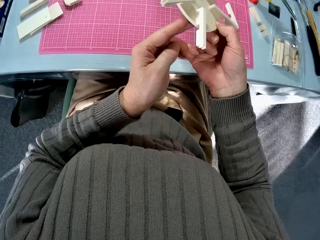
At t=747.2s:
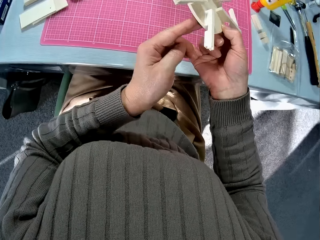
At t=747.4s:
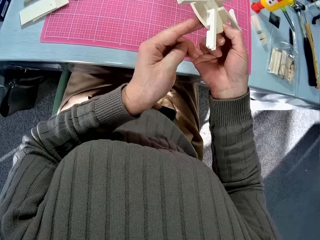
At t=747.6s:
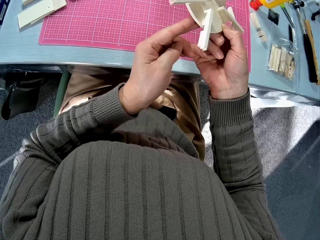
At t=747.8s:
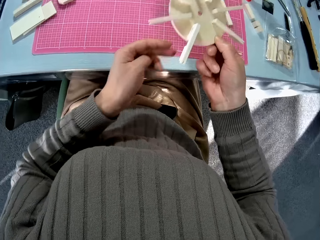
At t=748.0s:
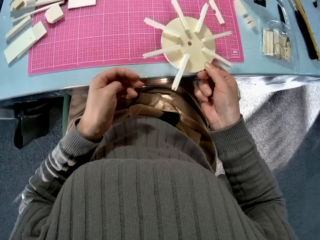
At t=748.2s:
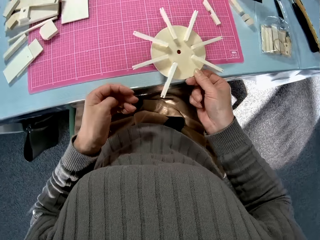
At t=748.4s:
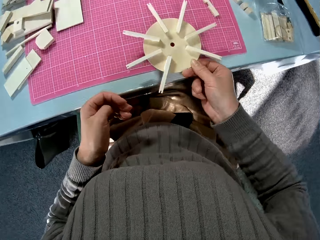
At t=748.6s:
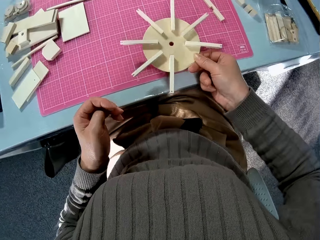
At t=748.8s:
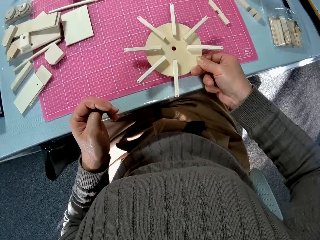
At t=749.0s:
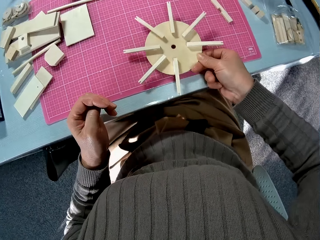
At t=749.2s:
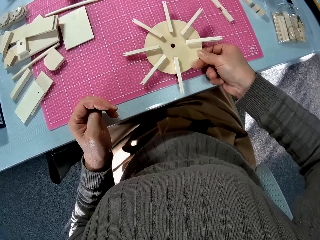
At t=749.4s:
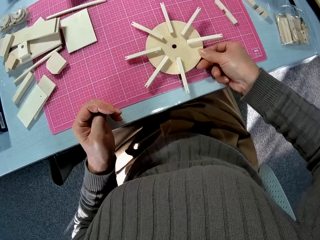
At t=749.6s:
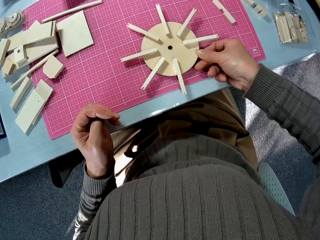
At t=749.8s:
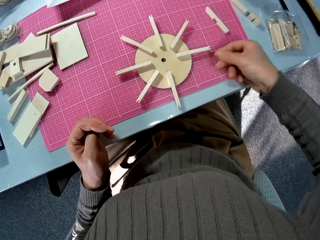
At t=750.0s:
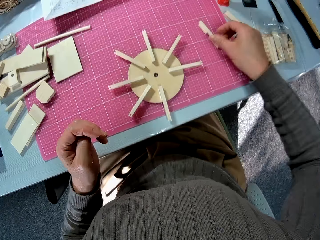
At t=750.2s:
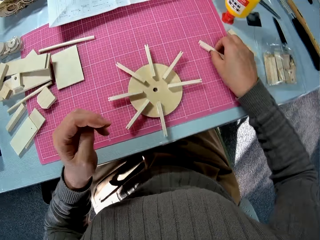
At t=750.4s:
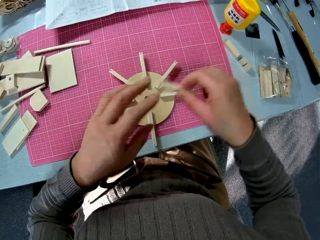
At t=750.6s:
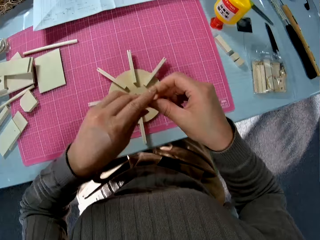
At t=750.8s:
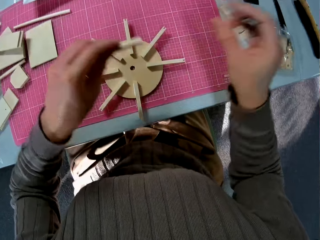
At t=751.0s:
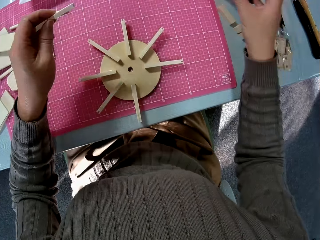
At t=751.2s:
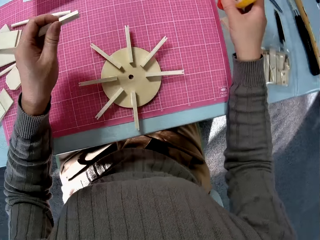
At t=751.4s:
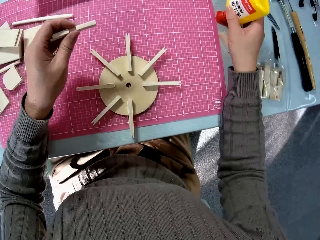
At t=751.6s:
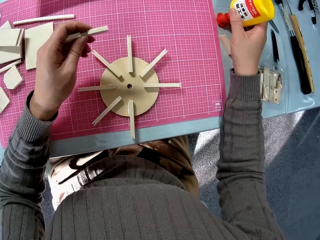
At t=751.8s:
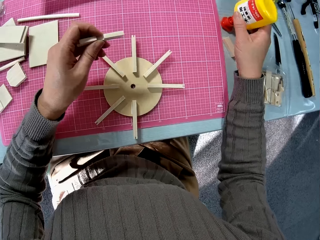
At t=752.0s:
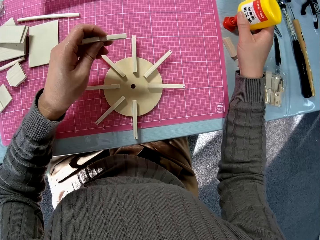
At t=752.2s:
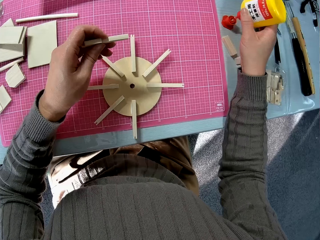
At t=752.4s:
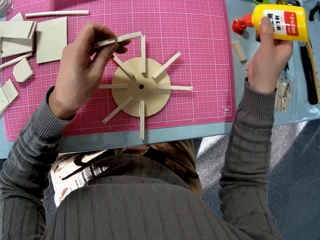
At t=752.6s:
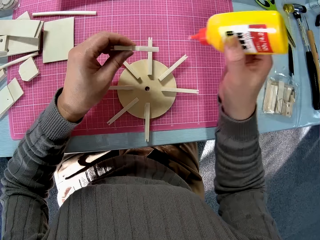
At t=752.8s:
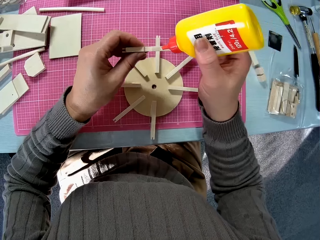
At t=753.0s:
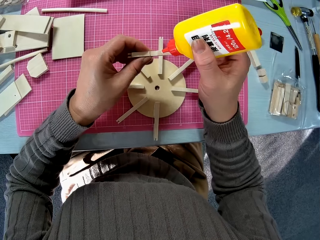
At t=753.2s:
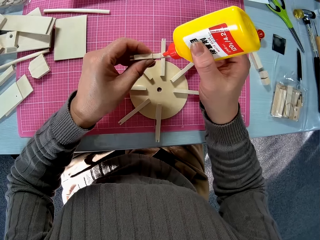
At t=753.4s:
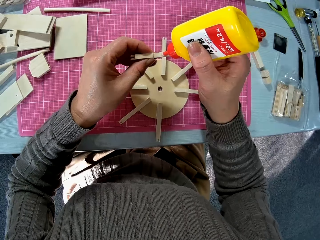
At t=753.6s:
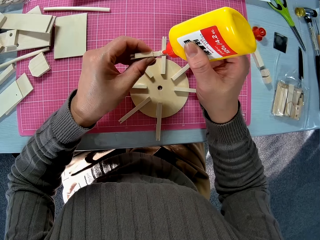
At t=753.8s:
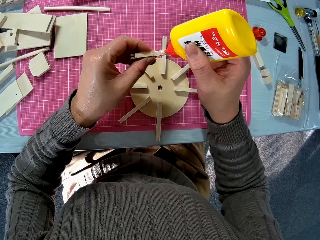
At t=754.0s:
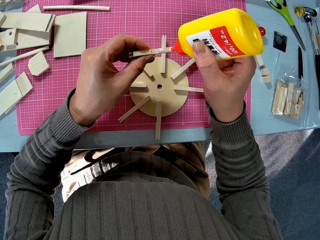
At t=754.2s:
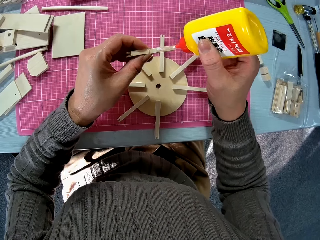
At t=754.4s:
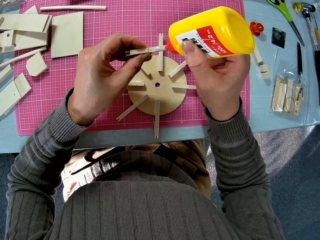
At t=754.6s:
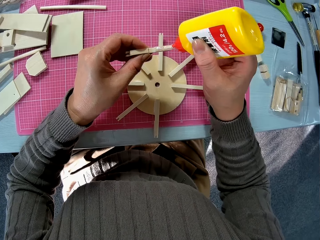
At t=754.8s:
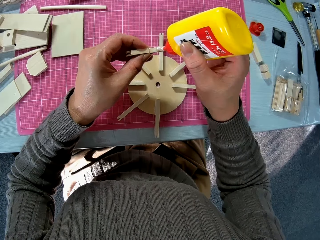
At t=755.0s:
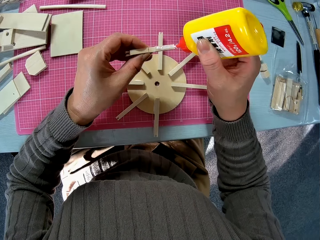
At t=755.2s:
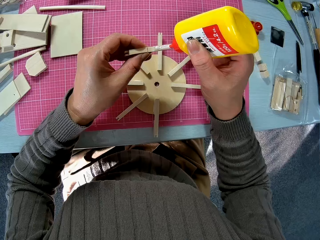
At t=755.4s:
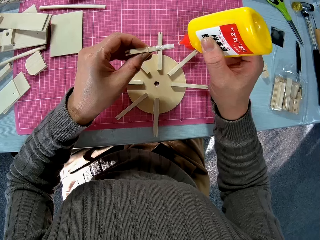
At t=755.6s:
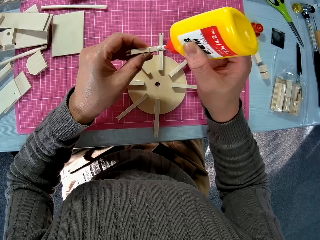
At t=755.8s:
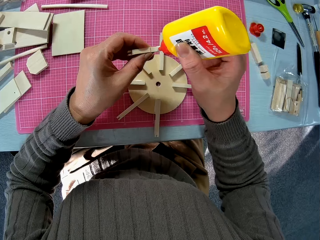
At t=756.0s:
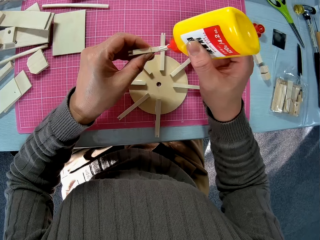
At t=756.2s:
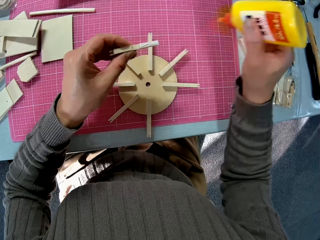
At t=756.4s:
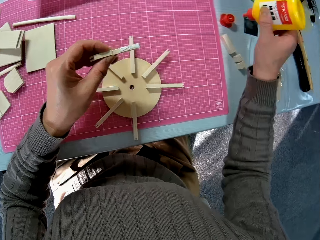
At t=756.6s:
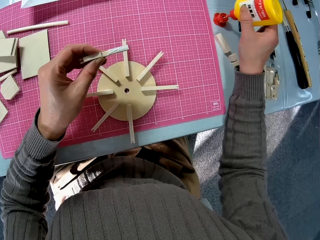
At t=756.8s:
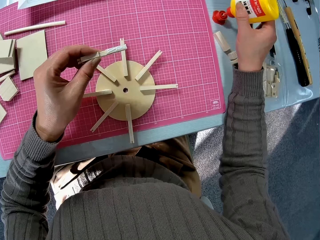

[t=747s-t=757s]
The camera wearer returns the model back on the table with the right hand. They pick the stick from the table. They shift the stick to the left hand. They pick the glue with the right hand. They apply glue on the stick.

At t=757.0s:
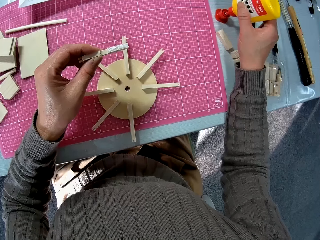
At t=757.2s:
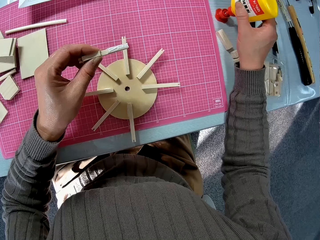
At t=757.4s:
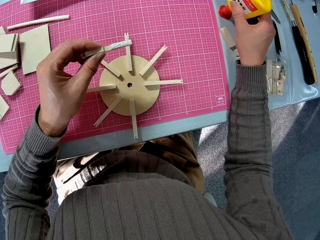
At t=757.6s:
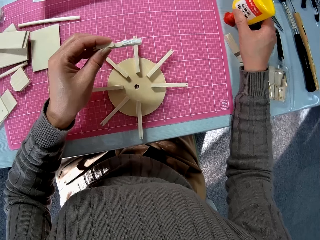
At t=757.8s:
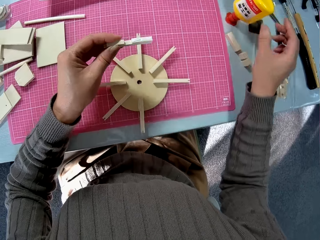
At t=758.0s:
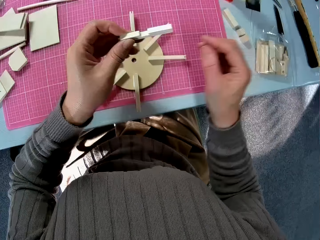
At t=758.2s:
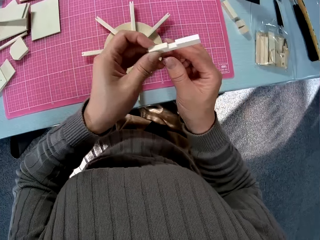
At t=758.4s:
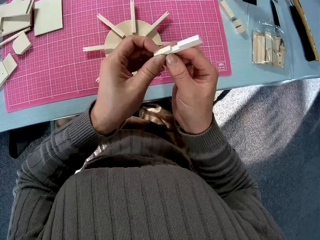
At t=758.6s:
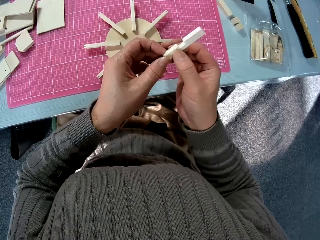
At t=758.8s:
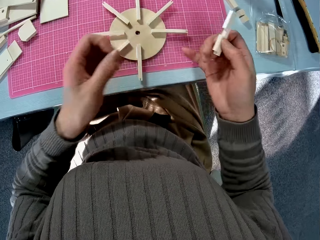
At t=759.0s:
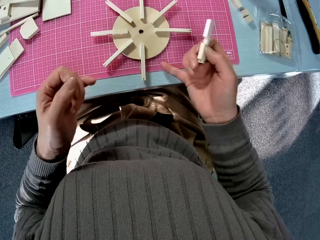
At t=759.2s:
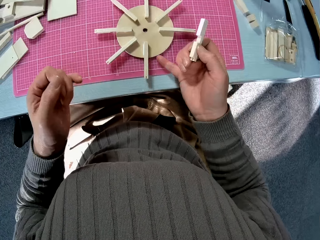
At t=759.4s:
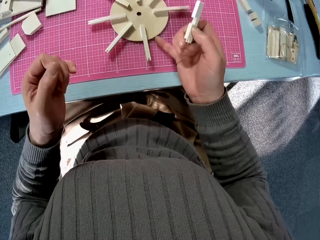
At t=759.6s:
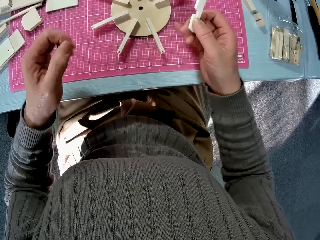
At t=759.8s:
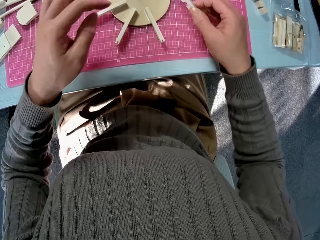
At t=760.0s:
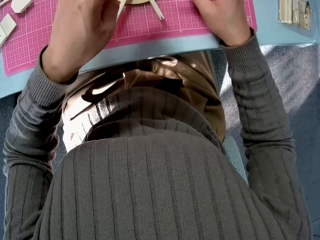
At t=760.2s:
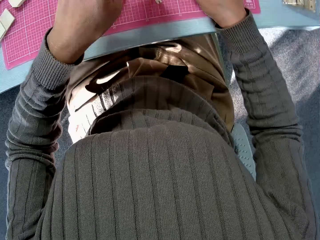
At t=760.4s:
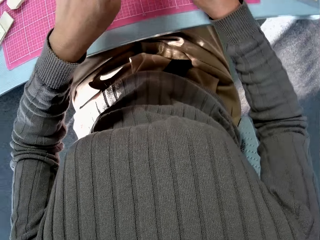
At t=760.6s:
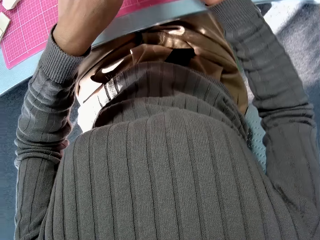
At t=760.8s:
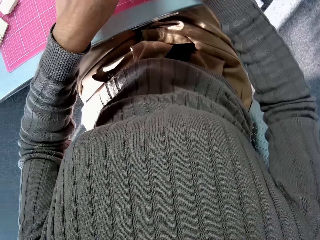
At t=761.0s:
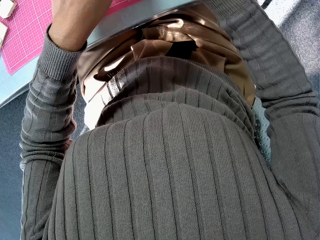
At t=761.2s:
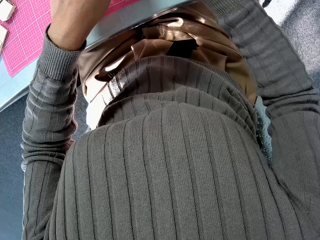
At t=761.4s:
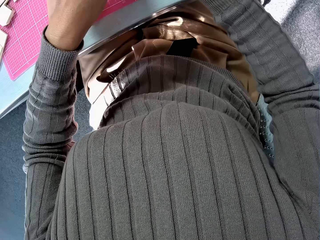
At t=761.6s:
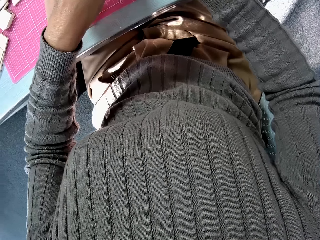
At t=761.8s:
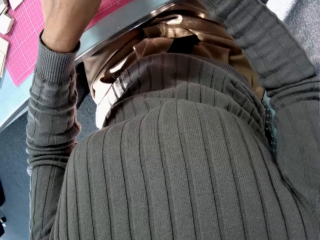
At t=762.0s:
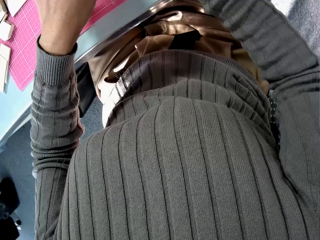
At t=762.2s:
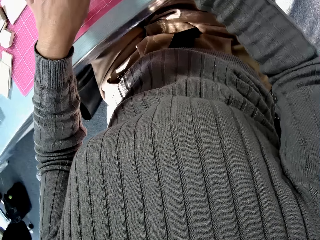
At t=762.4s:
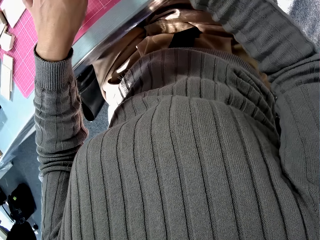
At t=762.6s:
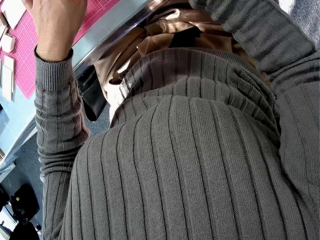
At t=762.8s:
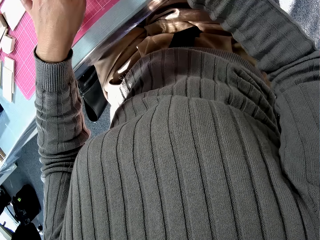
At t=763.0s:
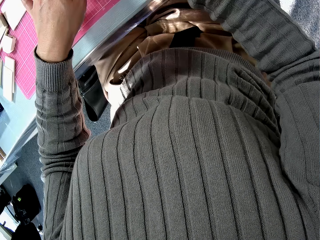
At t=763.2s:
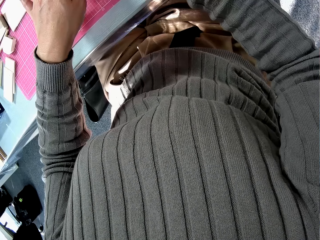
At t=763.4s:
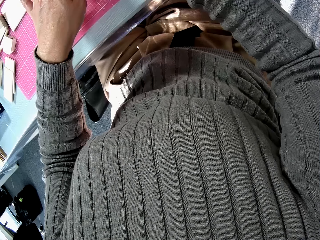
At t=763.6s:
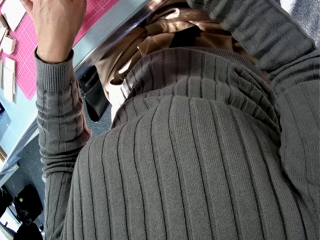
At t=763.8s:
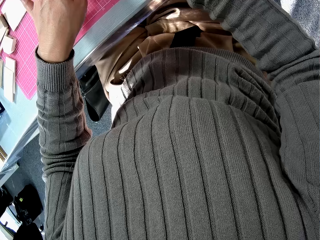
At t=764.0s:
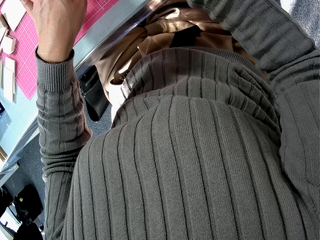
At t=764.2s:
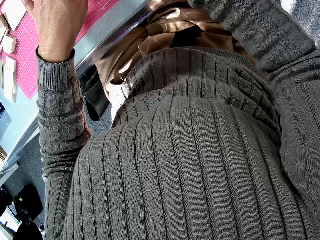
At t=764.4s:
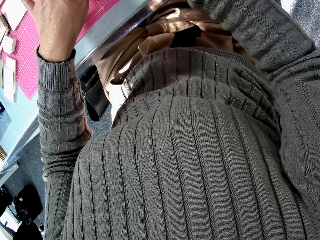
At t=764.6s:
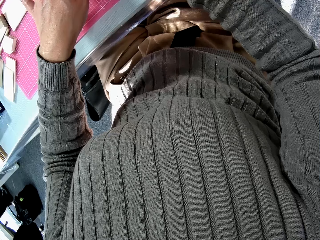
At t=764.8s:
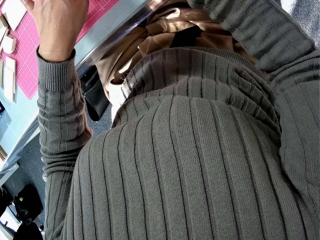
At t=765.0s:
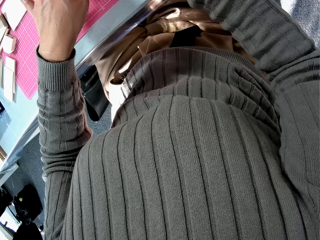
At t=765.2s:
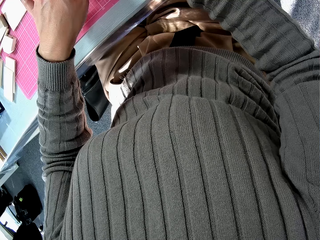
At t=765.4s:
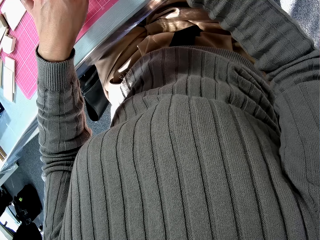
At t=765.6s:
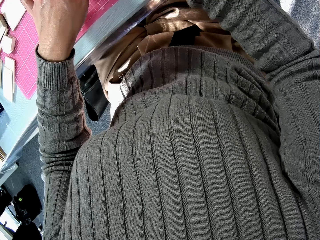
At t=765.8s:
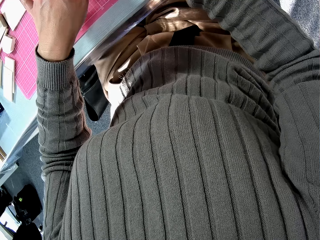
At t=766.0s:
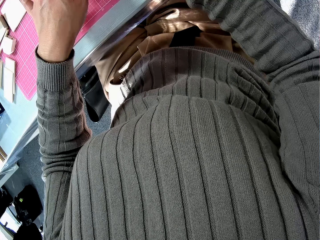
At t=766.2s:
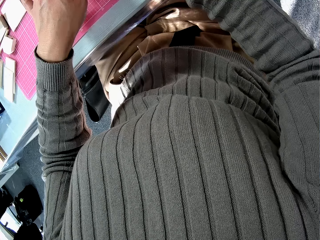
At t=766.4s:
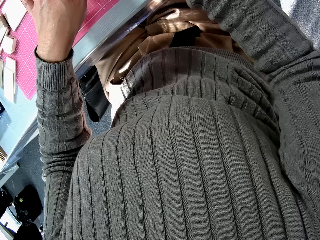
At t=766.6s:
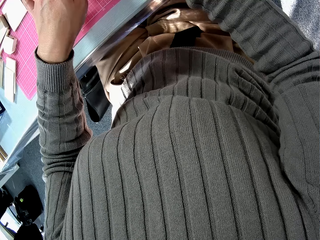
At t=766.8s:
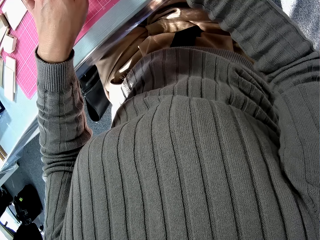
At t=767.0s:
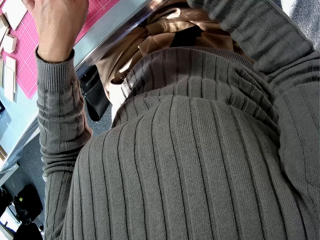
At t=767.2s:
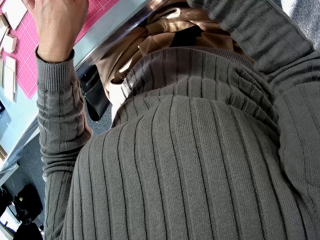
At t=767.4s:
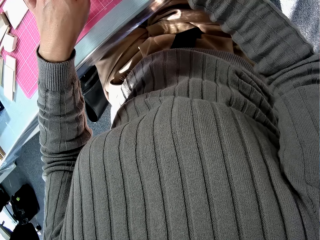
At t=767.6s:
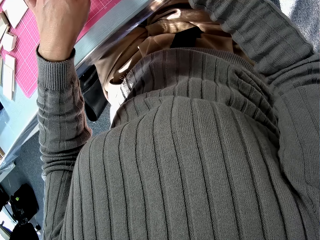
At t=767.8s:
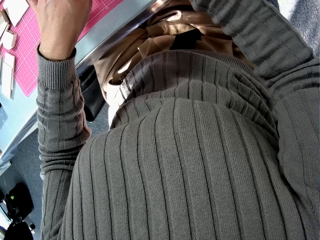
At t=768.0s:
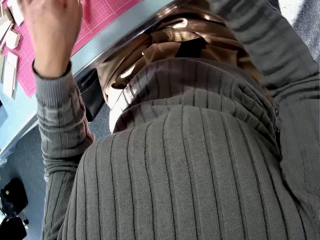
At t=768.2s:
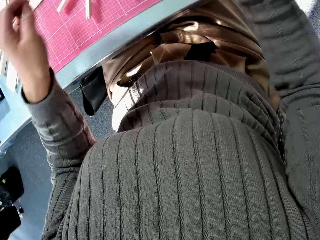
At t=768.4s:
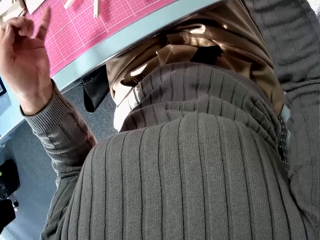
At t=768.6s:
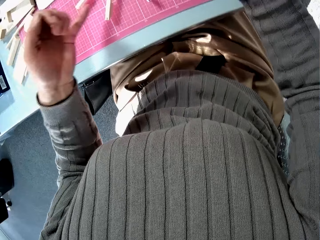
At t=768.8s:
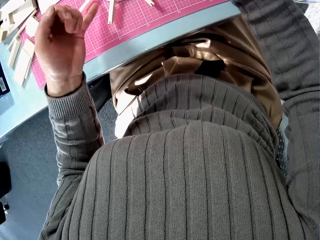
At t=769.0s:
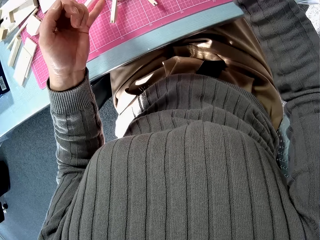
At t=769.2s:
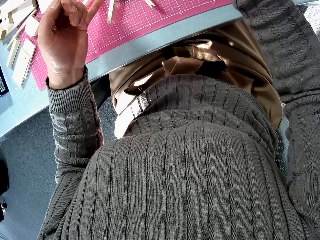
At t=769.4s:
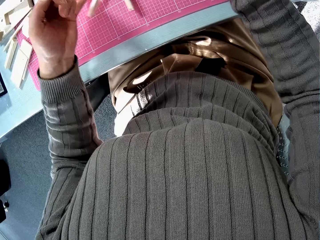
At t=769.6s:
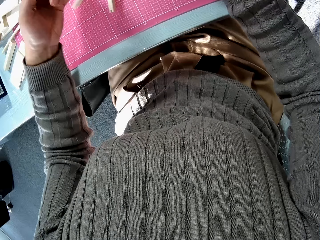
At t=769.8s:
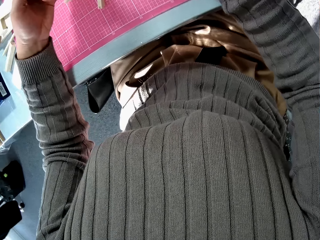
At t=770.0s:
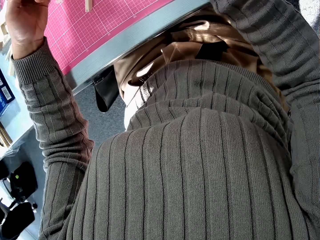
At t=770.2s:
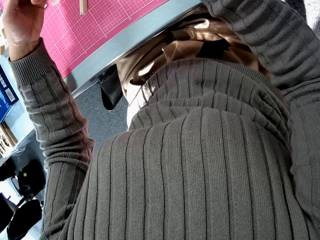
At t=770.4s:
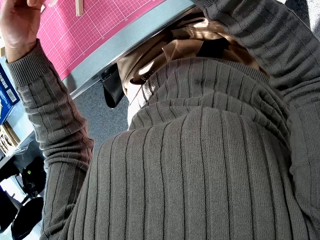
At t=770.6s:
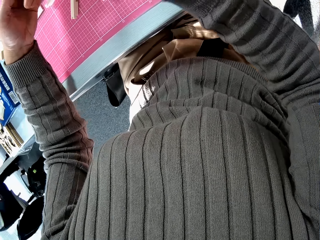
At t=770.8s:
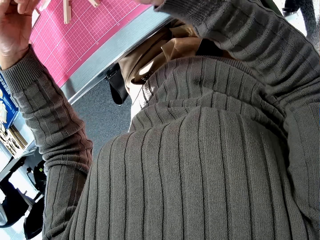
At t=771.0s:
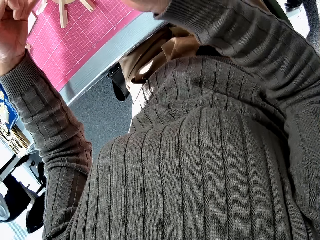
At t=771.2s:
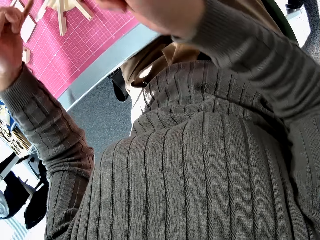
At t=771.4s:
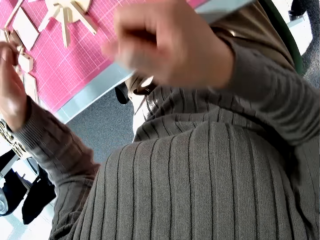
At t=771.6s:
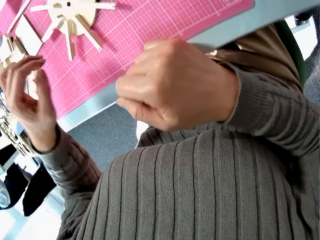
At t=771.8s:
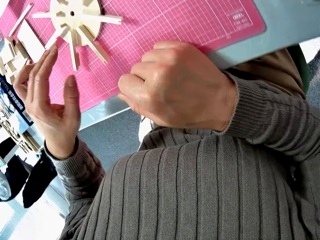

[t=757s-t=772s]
The camera wearer returns the glue on the table. They shift the stick to the right hand. They push the model on the table with a right hand finger. They fix the stick on the model. They rotate the model on the table.
